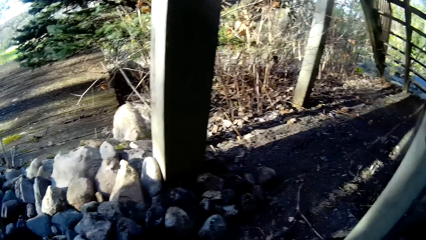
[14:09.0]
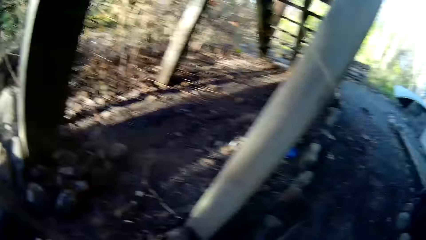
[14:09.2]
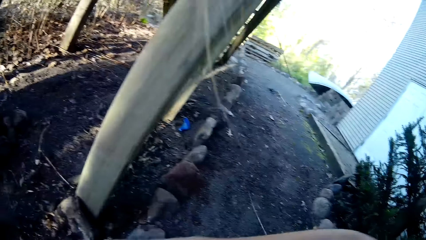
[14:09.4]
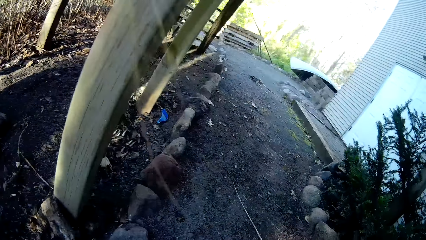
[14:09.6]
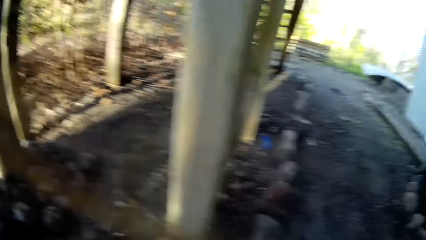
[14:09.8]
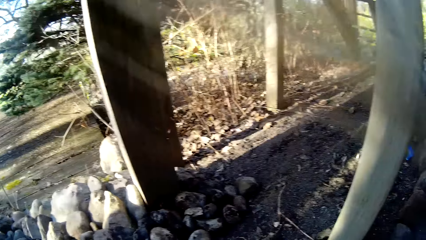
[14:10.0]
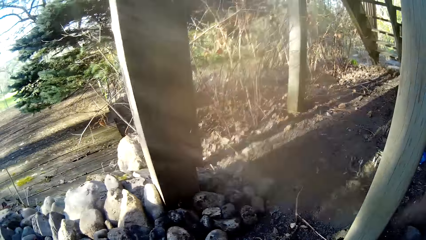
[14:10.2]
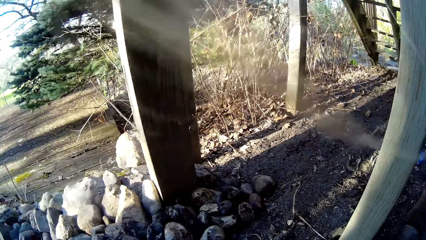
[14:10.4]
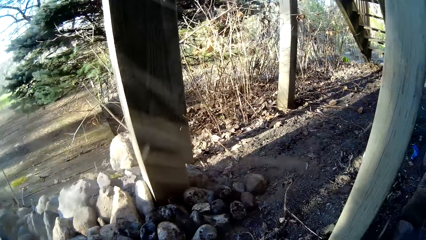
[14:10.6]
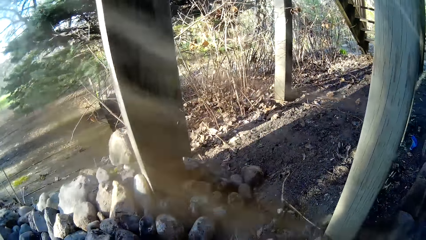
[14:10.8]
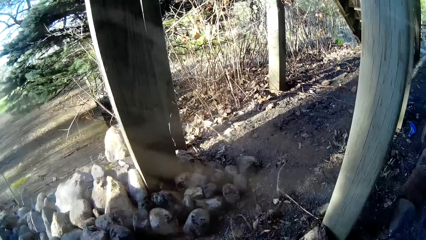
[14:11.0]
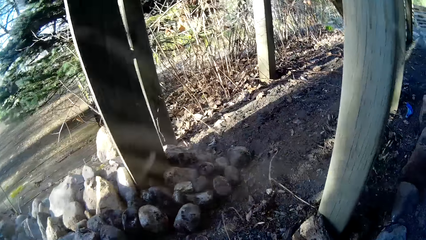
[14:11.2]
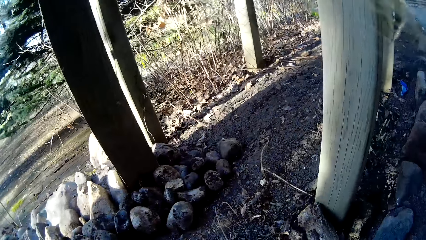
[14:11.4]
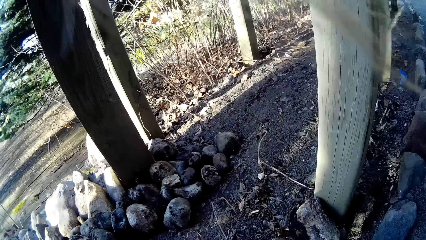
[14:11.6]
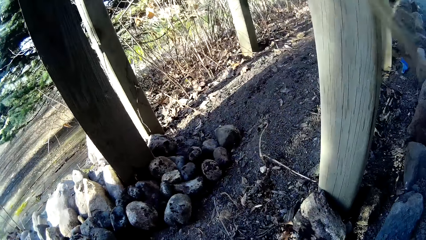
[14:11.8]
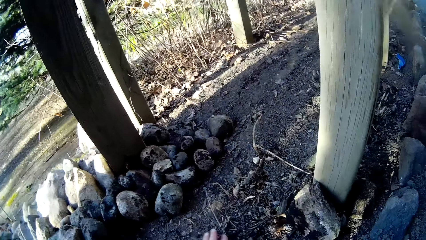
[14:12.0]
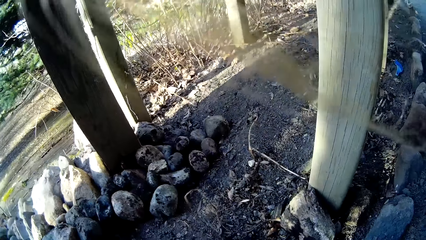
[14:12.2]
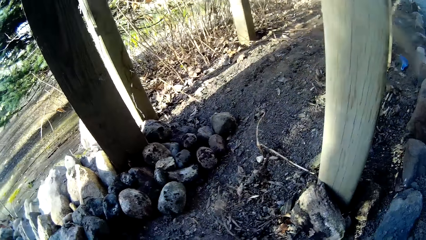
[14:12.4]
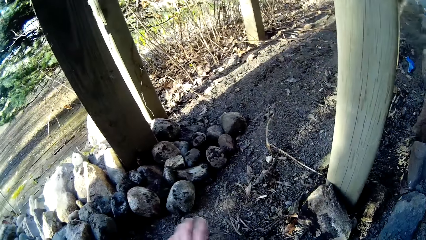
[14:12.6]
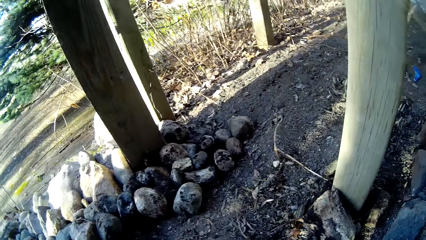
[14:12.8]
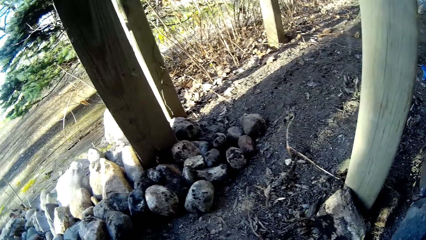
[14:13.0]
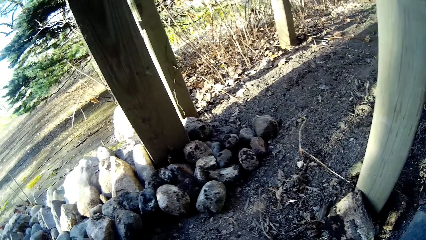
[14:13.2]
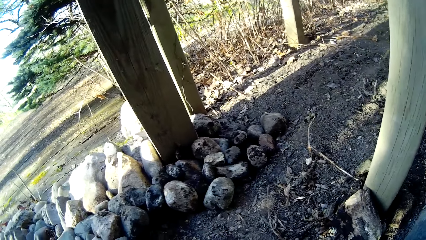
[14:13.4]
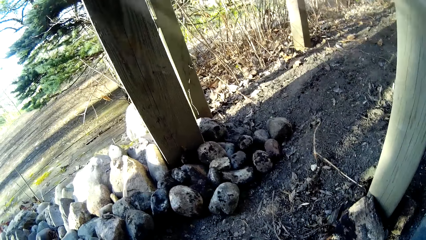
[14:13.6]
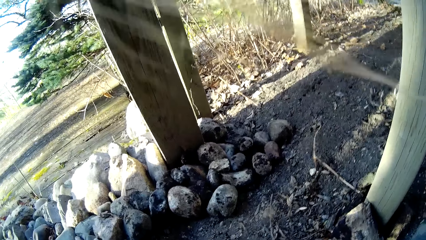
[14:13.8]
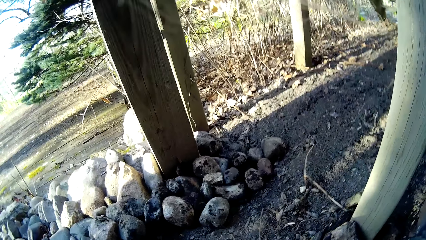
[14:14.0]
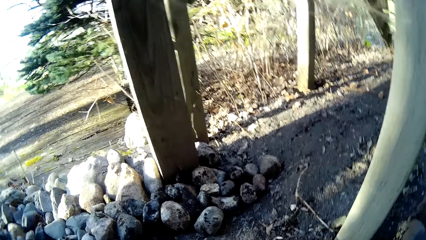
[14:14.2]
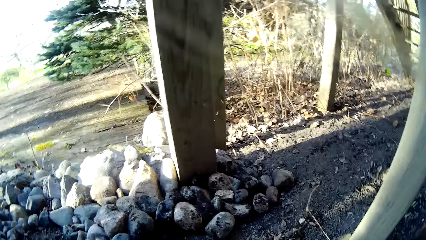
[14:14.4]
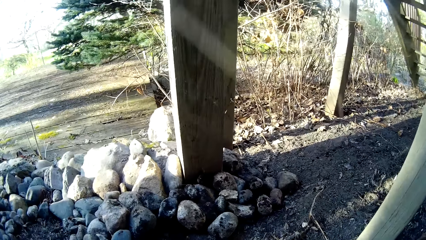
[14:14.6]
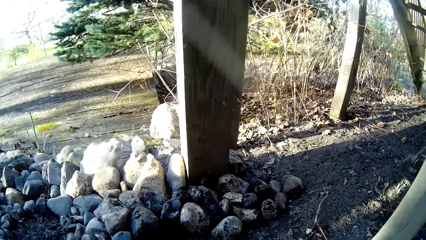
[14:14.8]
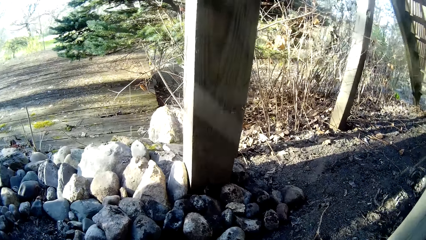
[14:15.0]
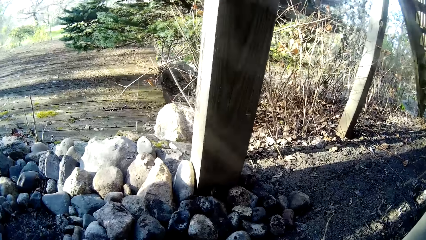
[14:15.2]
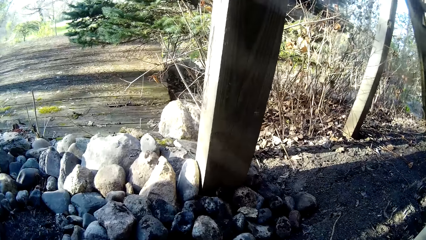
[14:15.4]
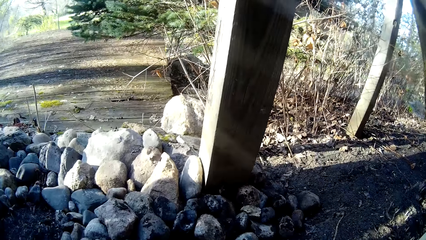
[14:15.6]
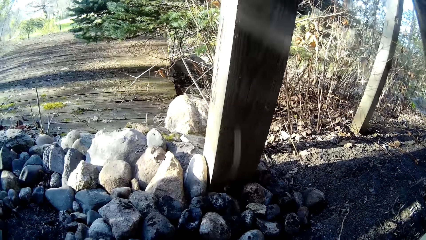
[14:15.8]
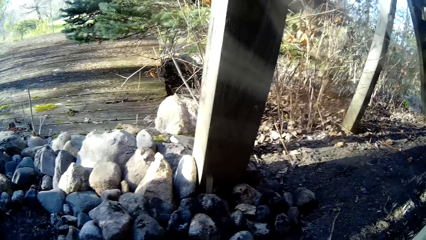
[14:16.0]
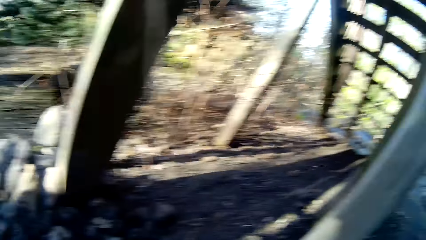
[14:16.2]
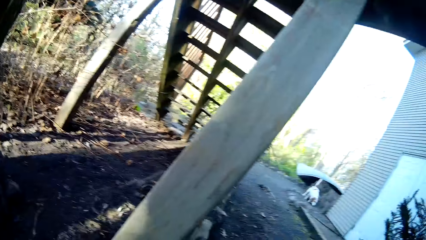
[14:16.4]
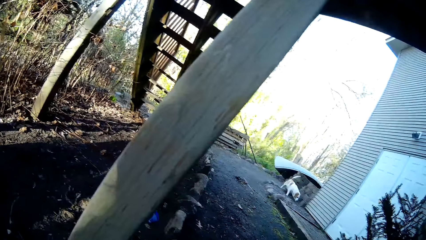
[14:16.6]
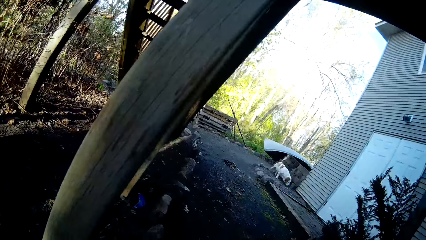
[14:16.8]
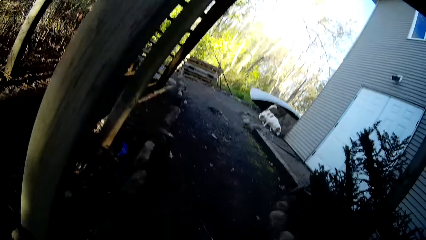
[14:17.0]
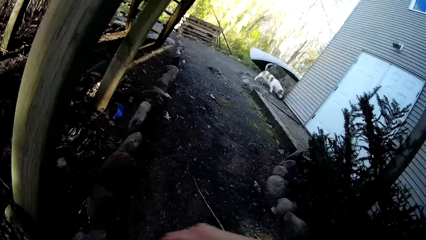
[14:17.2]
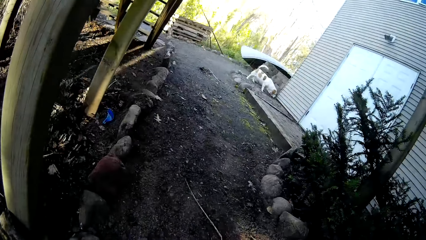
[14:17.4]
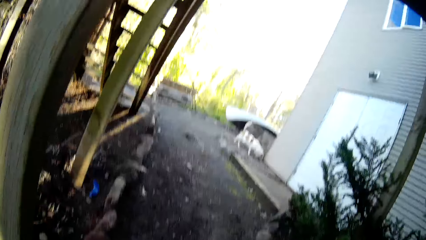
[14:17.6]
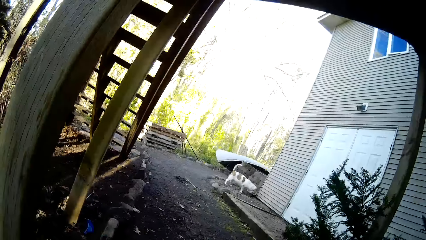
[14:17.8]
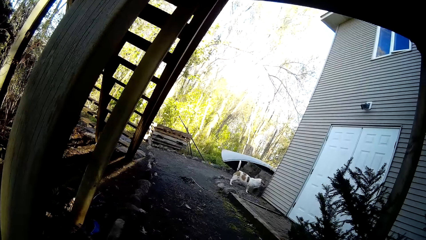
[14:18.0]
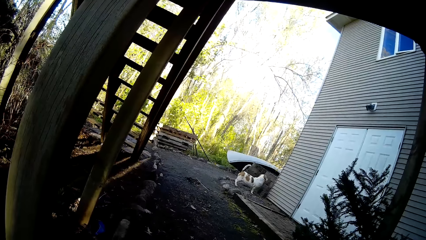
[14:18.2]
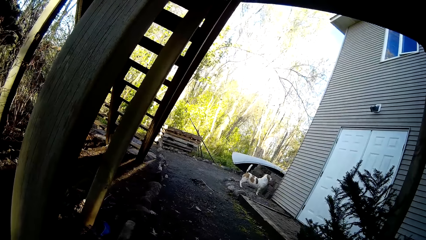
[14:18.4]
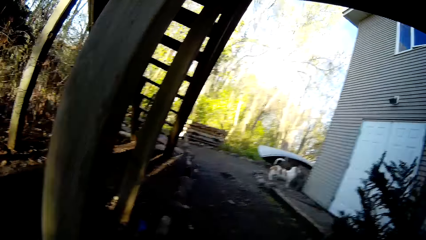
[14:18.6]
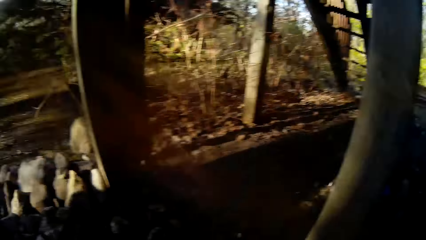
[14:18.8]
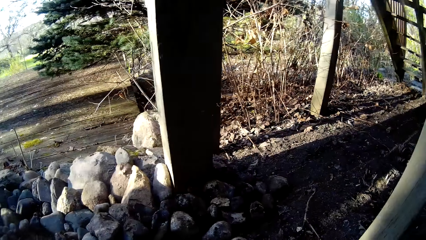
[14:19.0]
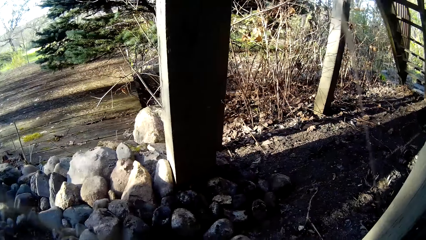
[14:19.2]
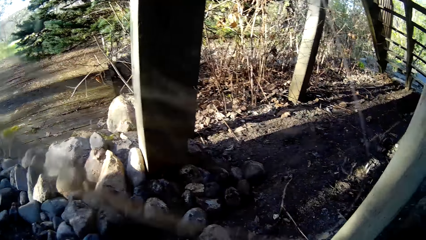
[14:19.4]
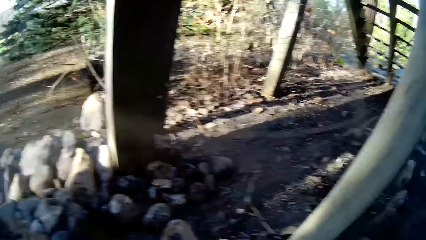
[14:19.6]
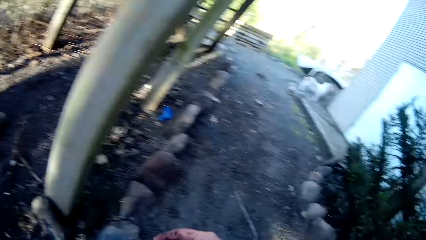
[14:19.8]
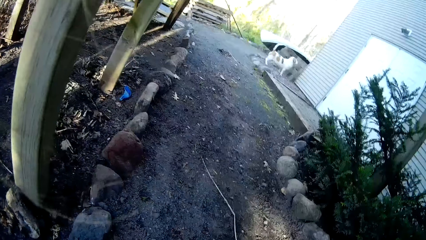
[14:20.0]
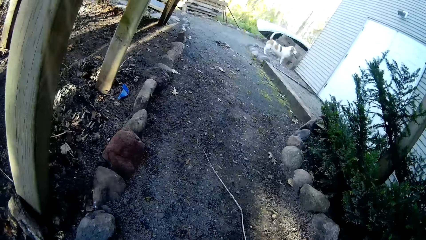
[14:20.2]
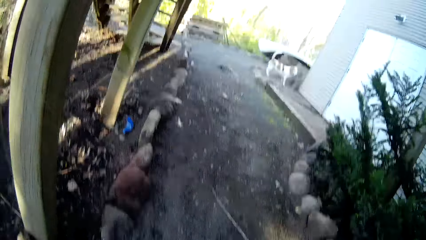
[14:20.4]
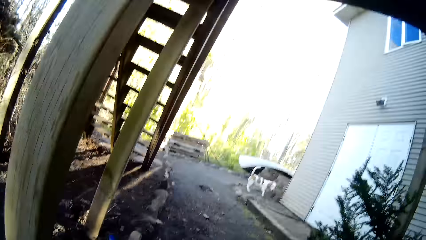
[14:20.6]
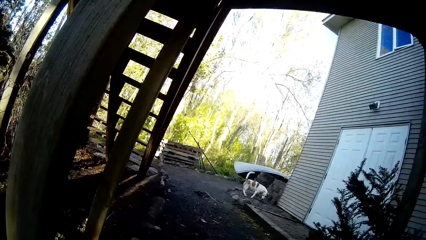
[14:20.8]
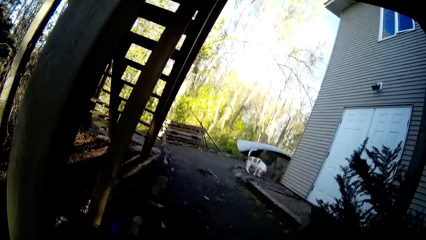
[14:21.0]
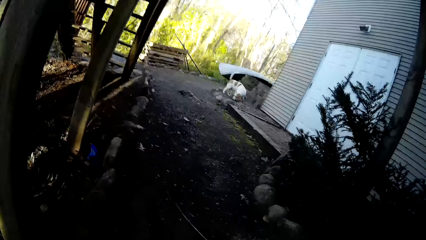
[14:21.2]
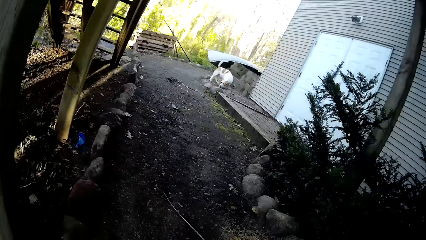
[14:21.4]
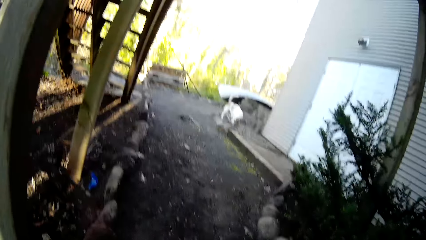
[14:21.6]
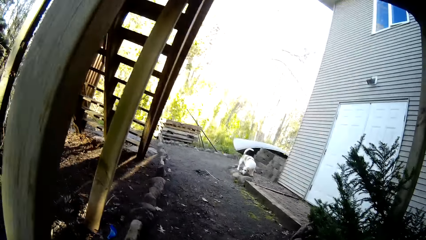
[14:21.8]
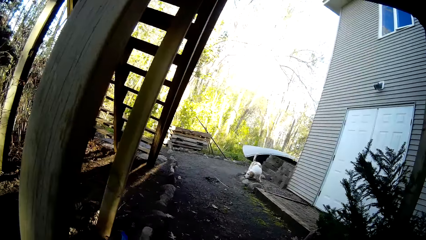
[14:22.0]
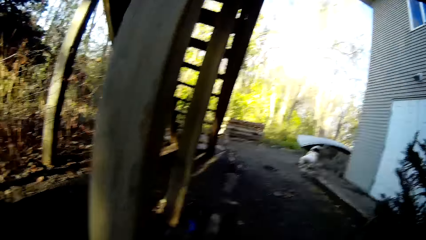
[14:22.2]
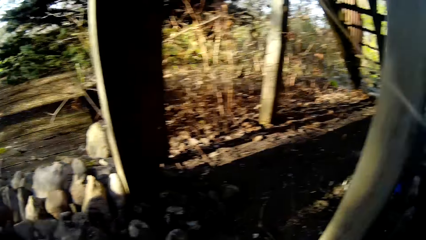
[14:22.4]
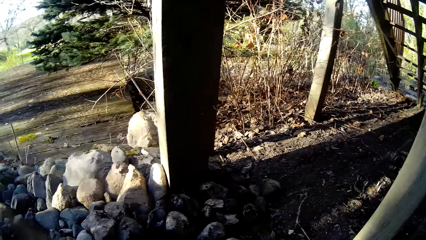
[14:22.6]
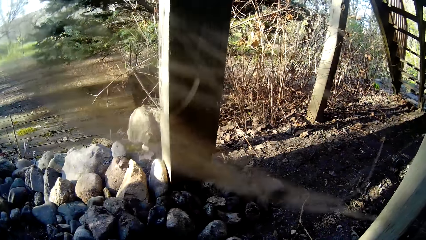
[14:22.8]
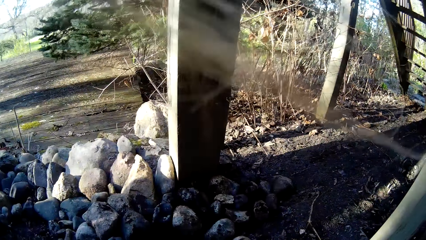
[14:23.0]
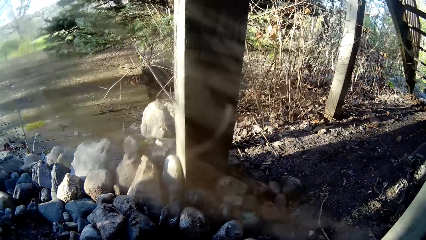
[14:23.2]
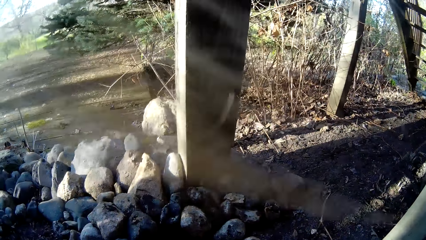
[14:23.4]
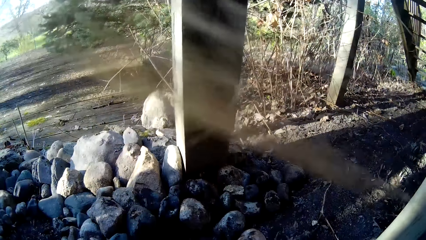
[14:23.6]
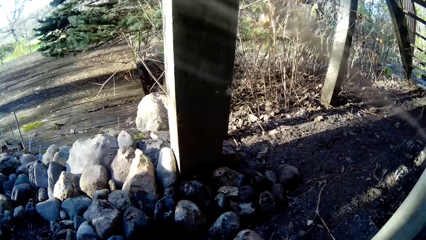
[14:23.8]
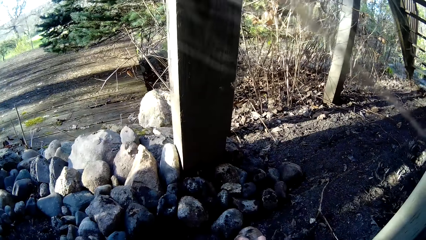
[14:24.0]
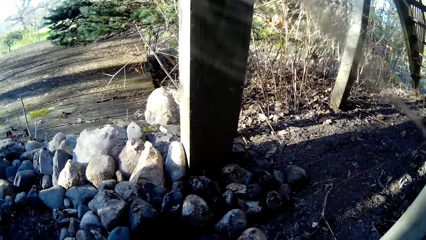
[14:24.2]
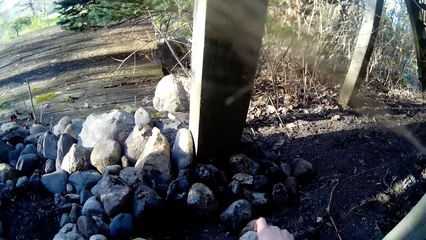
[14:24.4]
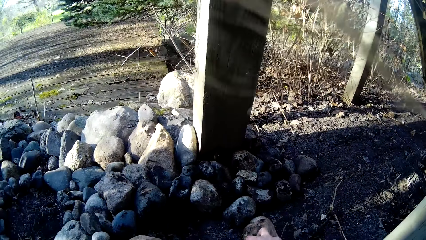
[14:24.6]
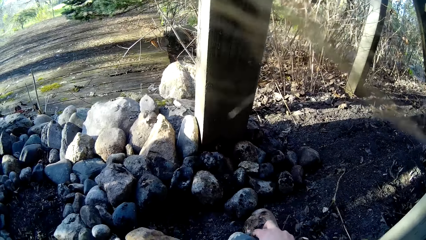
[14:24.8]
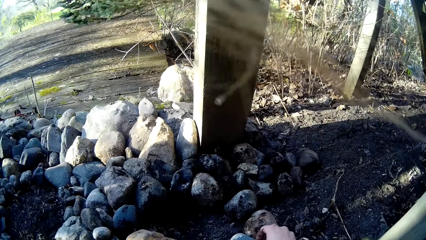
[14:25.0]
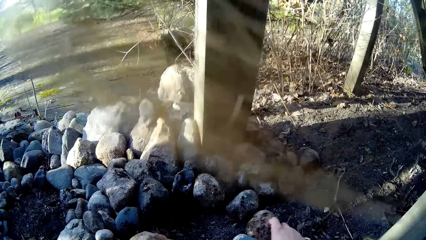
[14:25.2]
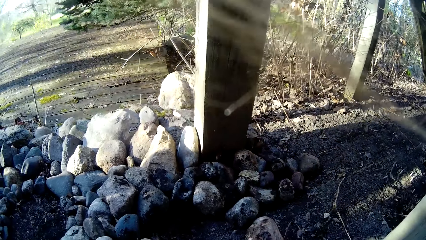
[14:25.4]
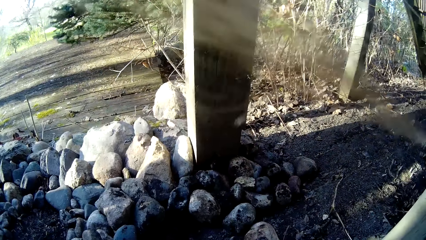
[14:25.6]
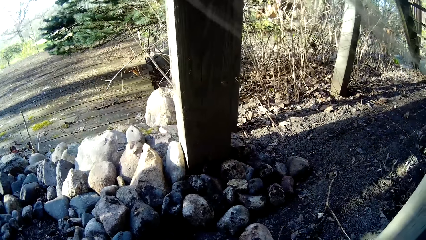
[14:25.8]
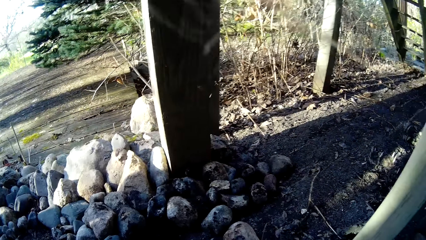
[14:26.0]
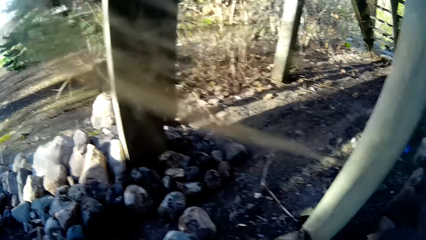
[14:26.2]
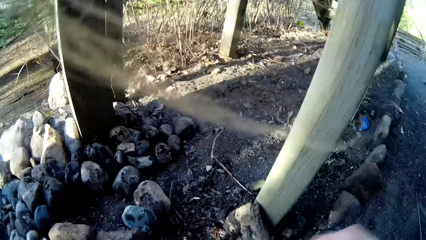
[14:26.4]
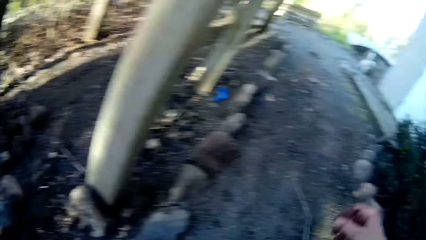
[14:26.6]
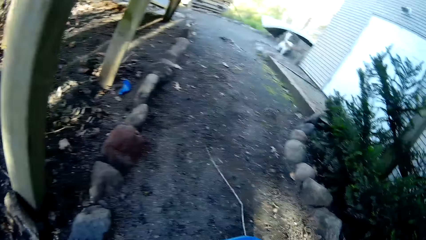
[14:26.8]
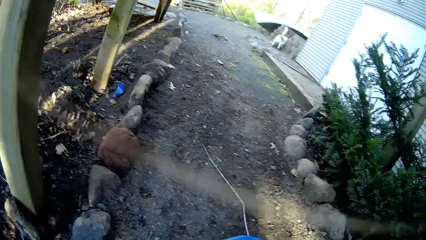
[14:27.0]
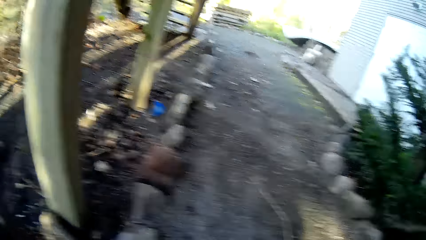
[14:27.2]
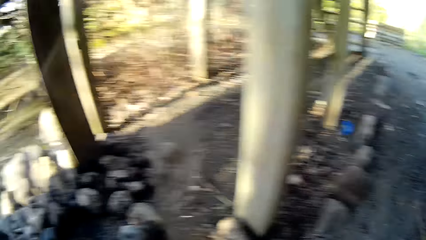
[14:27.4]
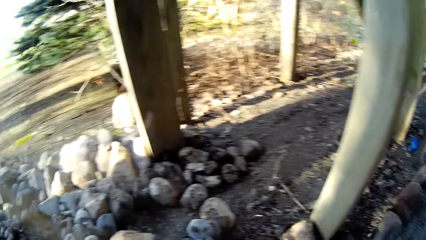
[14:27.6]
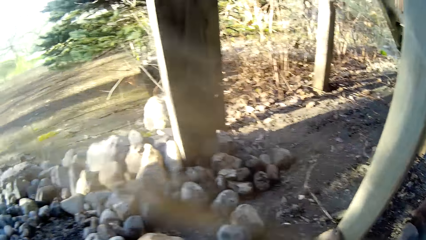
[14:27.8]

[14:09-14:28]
The camera wearer moves the sand on the ground with her left hand. A dog wags its tail. The camera wearer talks to the dog. She adjusts a stone on the ground with her right hand.
